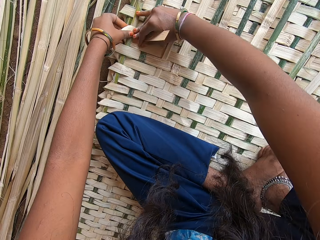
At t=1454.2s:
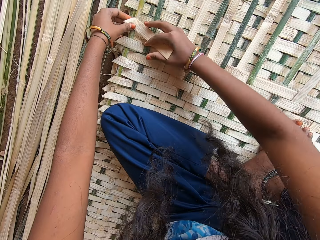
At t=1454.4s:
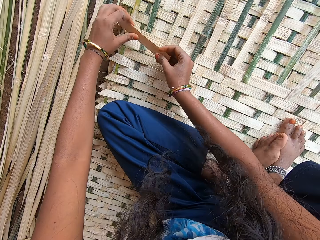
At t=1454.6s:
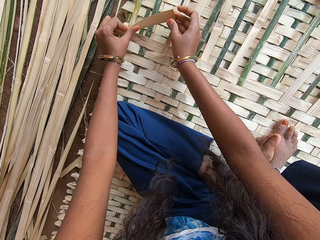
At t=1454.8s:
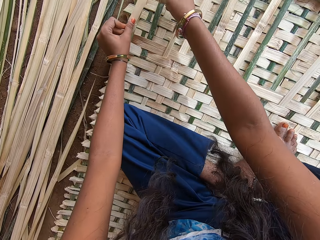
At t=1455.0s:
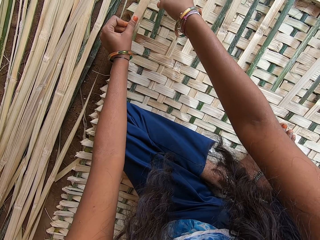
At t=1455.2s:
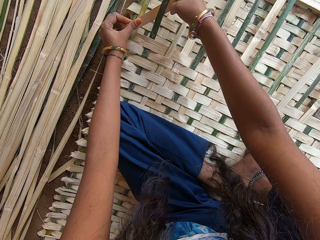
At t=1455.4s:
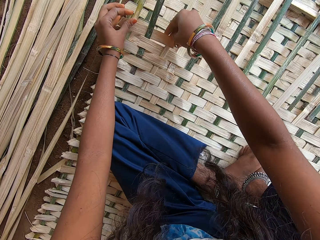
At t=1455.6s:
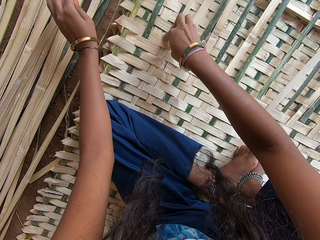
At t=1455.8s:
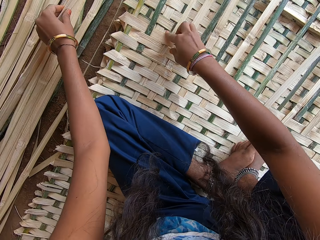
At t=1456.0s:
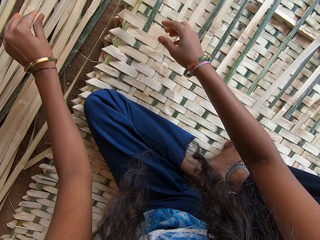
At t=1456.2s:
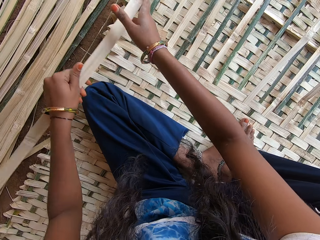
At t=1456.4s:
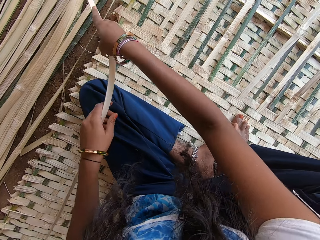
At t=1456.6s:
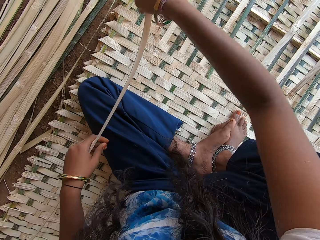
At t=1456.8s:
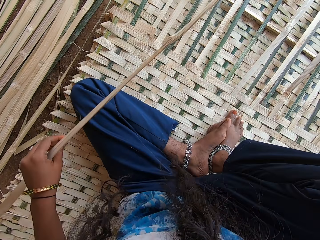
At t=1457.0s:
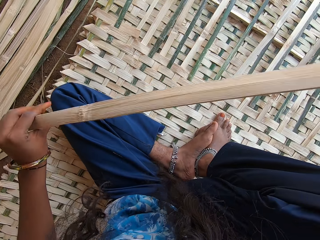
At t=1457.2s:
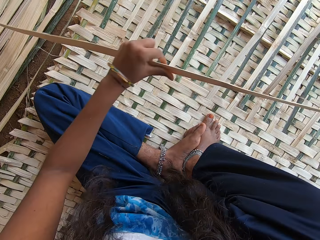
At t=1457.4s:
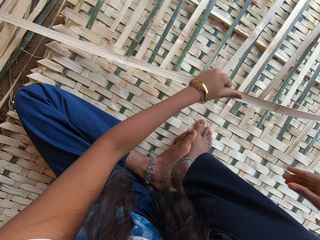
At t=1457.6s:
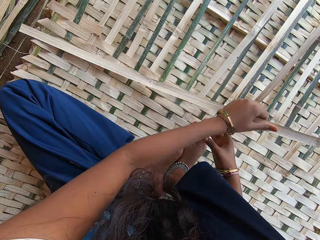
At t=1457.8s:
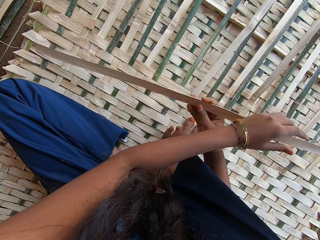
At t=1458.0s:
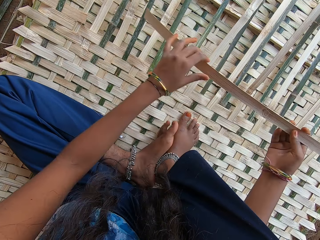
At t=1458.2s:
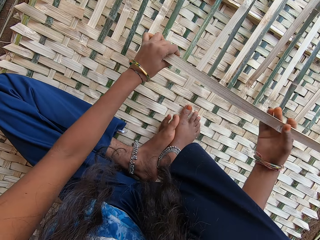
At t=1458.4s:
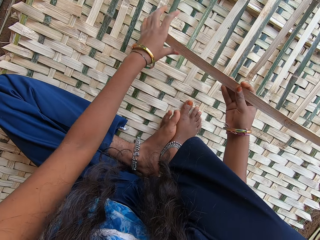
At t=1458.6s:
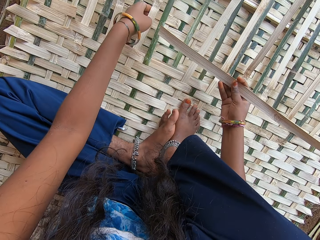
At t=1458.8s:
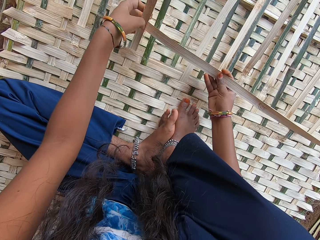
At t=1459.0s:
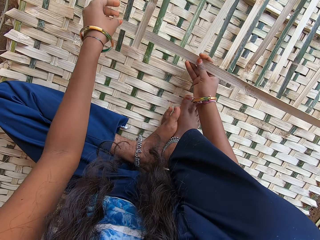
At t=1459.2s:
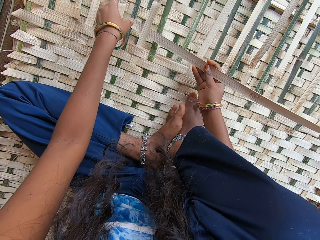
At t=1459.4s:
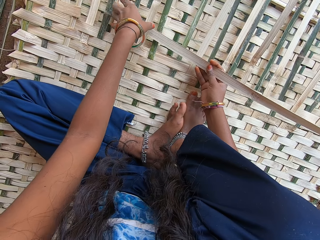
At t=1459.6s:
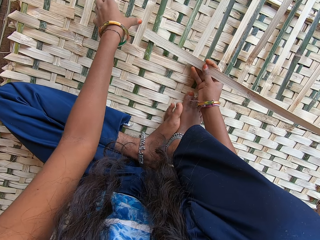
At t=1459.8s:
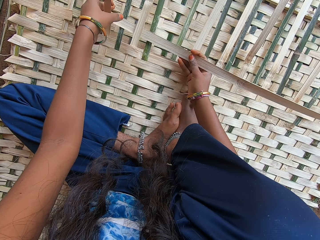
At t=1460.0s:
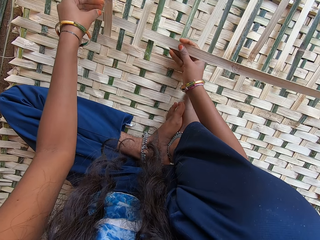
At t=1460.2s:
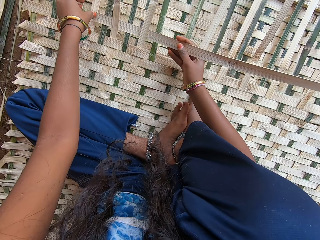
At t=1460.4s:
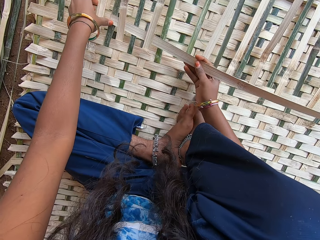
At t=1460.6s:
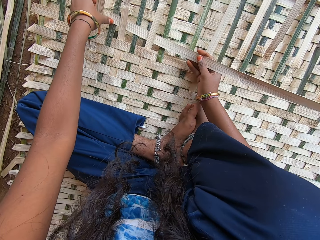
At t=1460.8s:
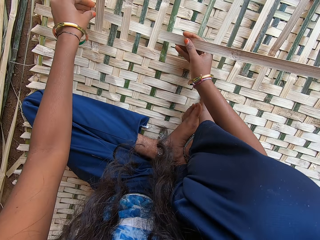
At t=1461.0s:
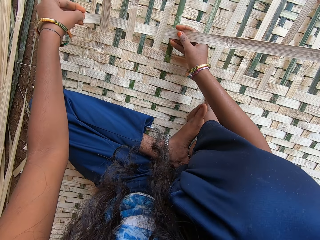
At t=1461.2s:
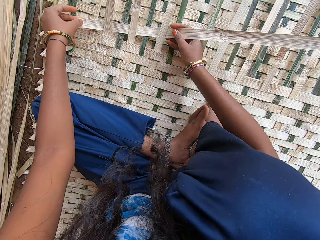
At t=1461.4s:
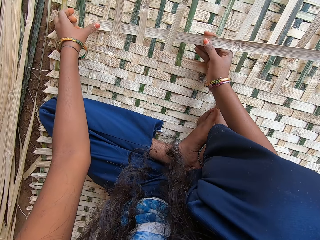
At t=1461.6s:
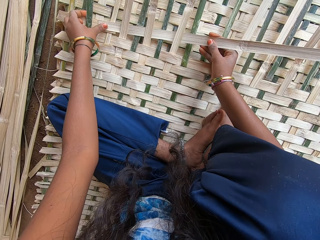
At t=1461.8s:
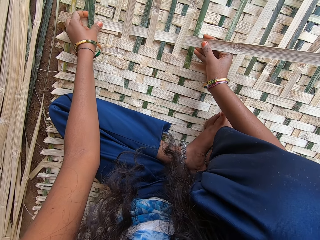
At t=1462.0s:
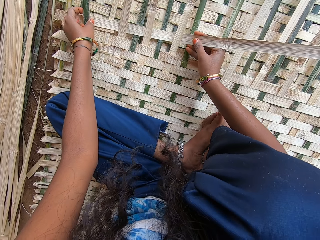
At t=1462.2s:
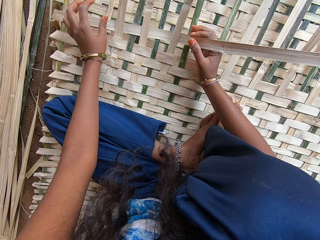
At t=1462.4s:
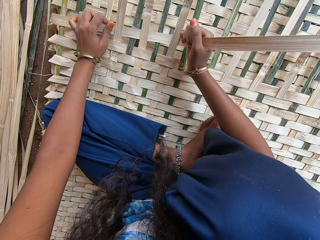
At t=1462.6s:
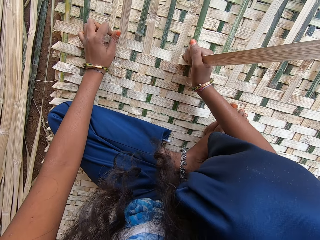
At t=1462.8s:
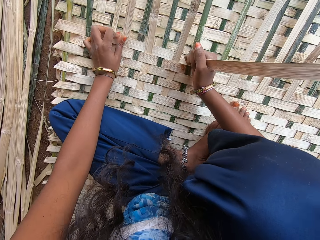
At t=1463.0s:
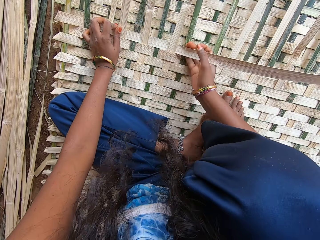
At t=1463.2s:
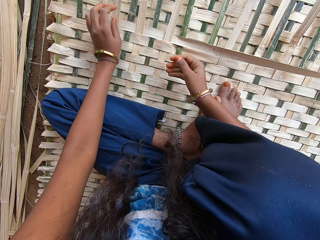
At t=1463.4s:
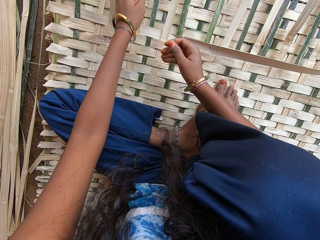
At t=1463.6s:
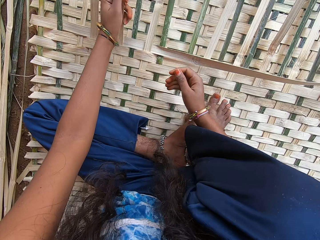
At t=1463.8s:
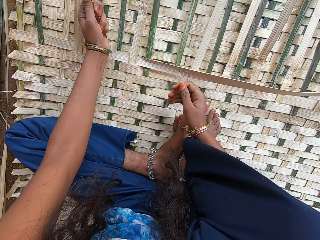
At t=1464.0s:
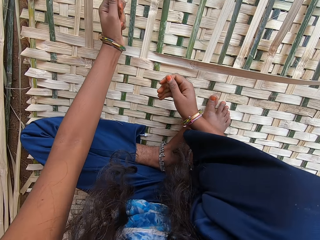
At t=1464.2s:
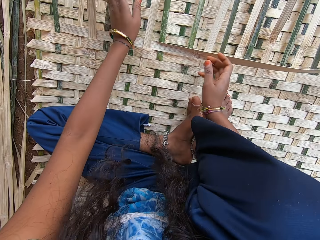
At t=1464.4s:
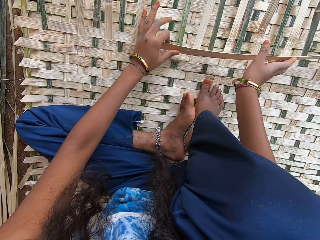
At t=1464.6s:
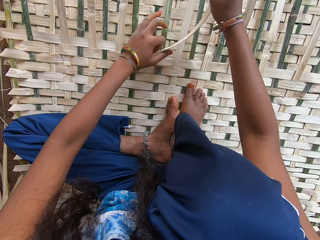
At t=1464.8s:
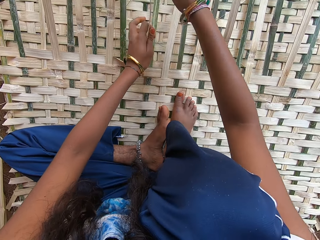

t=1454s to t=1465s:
The camera wearer picks up palm fiber. They fix the palm fiber on the mat. They weave the mat.

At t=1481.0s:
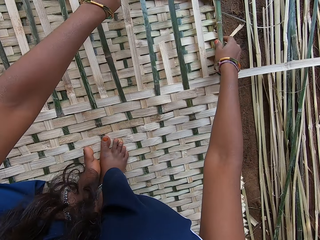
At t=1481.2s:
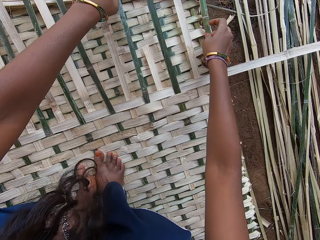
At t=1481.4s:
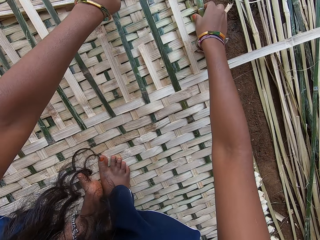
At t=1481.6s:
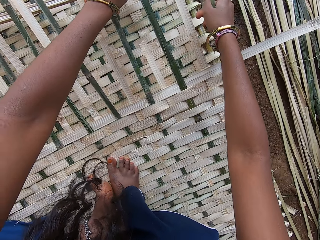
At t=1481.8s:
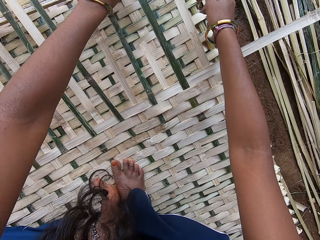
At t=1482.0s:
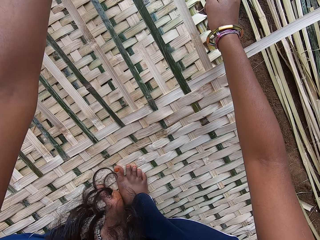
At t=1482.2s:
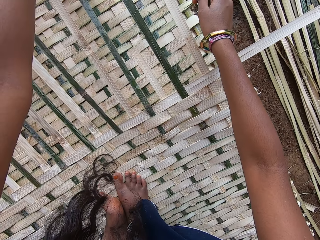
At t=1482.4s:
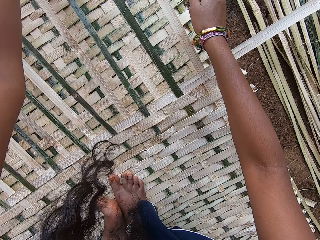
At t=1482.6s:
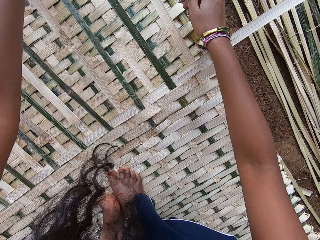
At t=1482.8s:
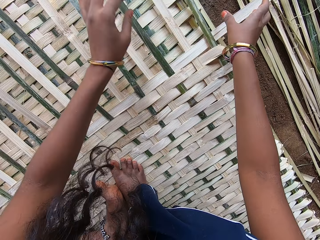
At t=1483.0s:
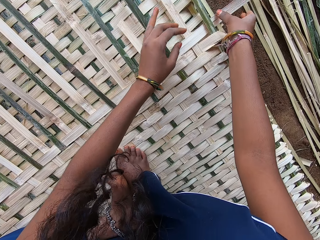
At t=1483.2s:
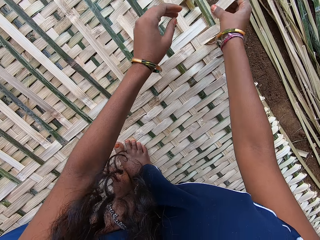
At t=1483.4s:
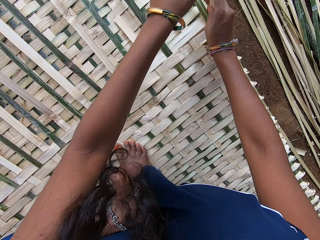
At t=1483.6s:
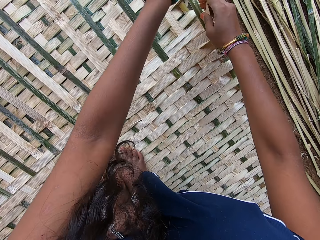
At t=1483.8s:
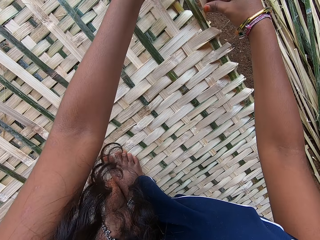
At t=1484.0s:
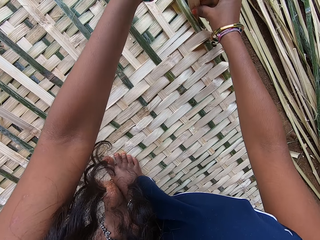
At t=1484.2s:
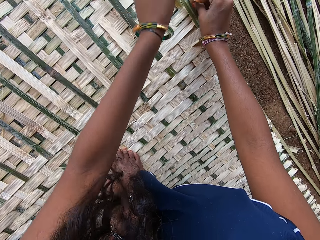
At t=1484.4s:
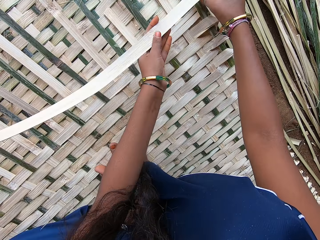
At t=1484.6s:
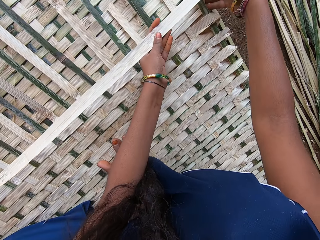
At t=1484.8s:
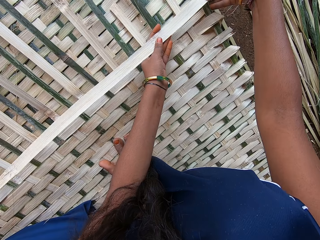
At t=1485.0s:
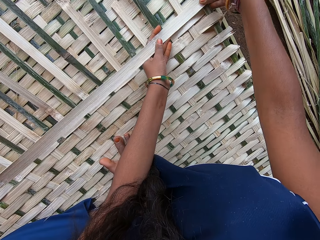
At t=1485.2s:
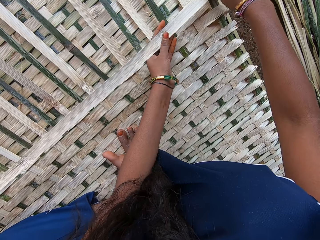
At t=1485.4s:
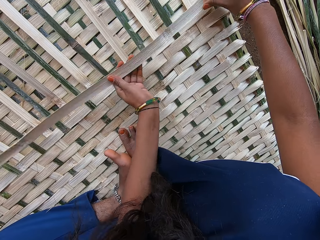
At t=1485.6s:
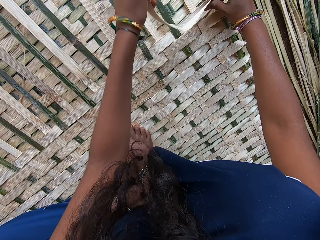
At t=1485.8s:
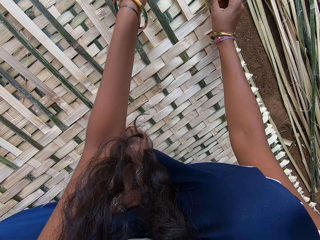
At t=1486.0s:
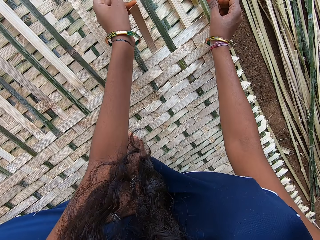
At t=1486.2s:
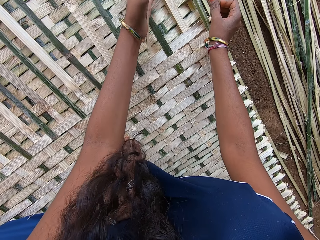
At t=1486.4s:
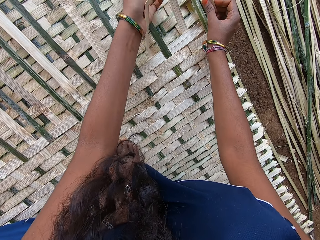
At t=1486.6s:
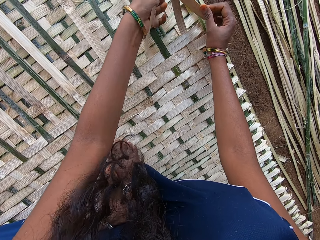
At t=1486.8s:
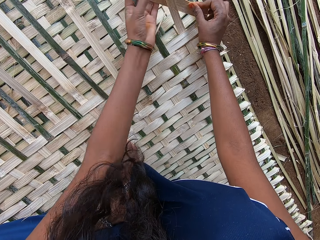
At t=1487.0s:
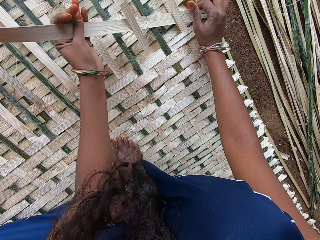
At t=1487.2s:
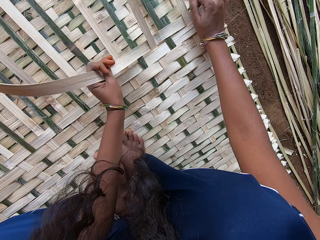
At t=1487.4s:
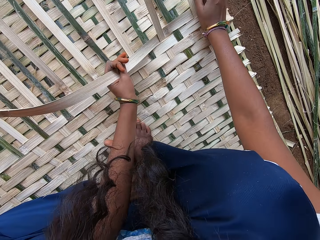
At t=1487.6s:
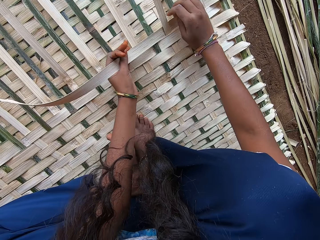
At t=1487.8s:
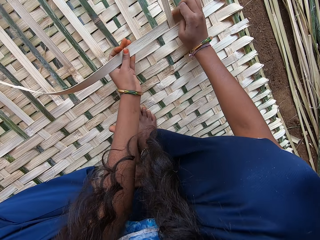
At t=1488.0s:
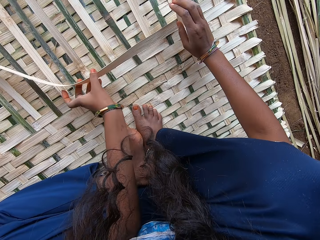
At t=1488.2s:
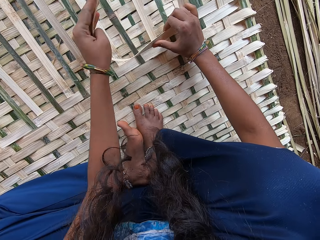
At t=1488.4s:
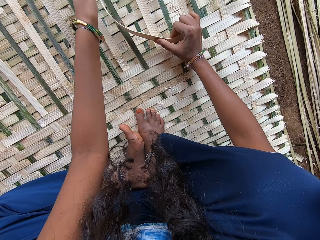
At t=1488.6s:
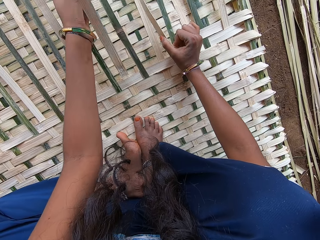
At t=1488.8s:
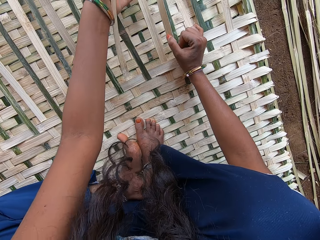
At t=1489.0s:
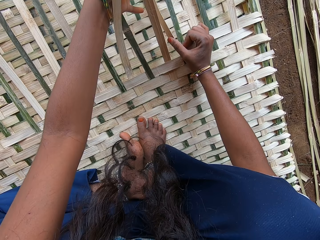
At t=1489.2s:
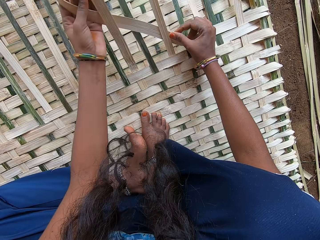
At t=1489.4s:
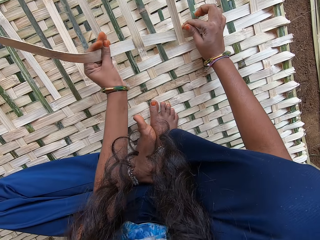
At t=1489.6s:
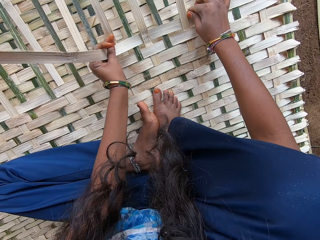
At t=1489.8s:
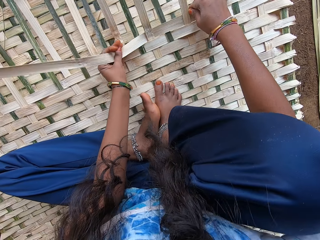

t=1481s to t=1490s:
The camera wearer adjusts the fibers on the mat. They weave the mat.

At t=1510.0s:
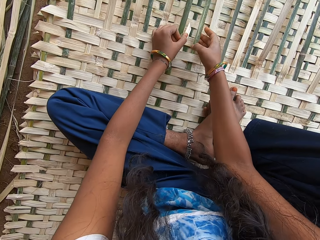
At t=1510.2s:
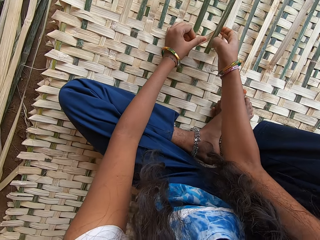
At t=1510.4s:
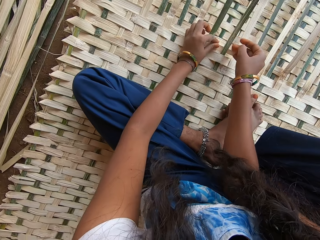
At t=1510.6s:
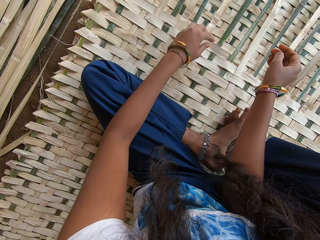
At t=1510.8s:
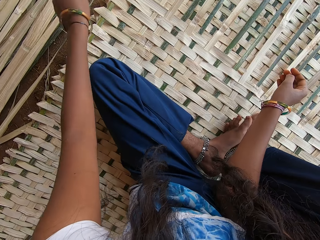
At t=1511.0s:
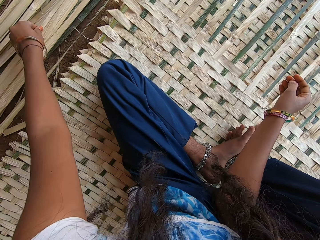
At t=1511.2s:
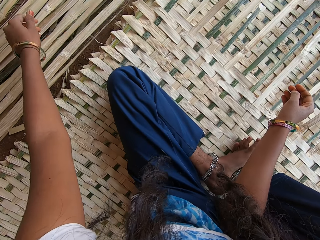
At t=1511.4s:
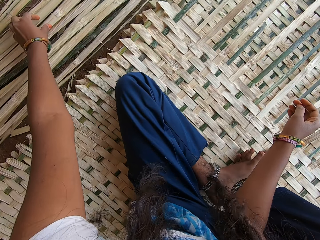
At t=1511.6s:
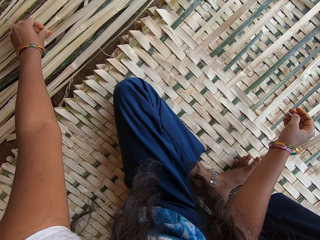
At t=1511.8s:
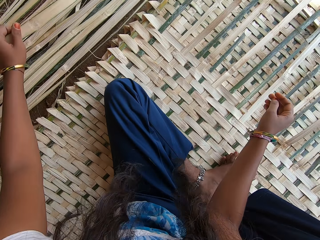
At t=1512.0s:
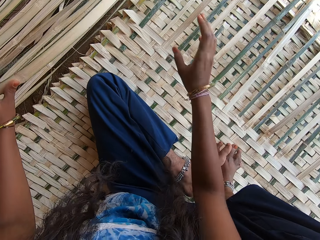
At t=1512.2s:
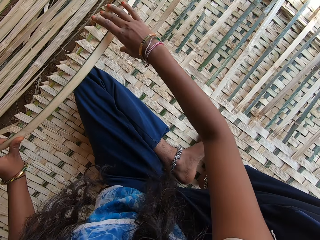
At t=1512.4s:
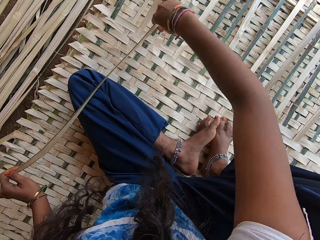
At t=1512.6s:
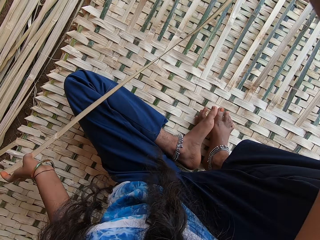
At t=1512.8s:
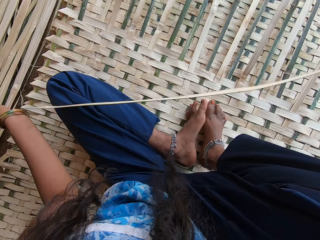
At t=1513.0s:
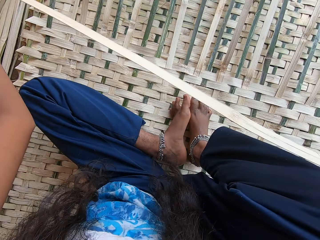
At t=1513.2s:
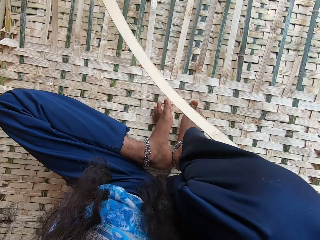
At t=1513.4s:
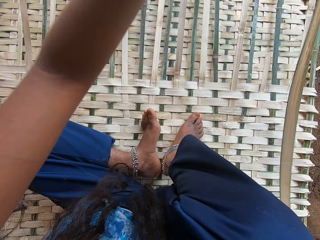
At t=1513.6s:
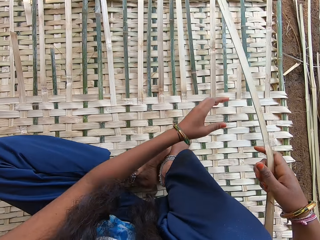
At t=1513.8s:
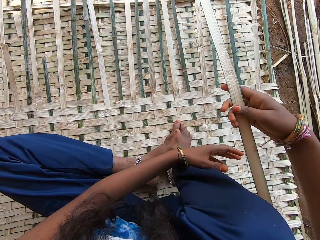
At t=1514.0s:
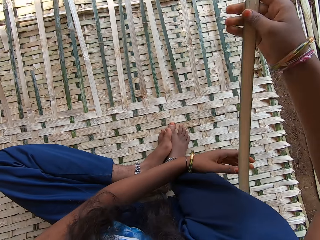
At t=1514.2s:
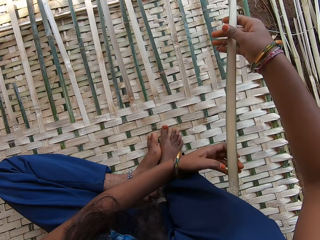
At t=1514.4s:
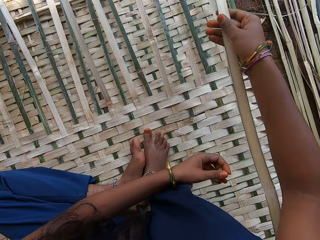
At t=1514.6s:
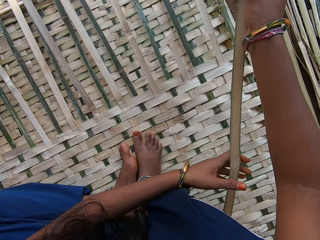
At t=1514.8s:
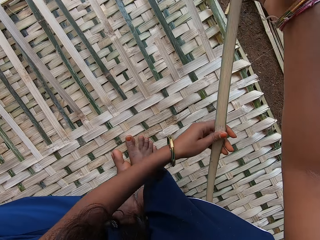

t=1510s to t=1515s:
The camera wearer picks up palm fiber. They move the reed.
